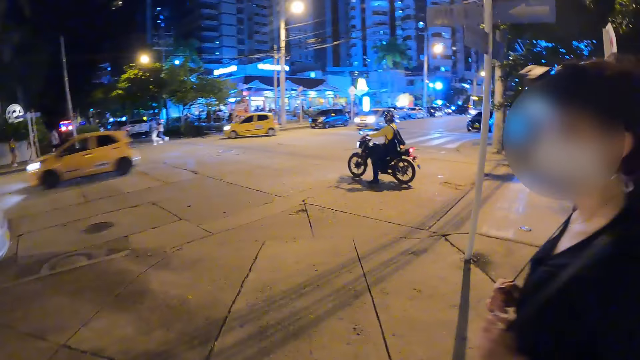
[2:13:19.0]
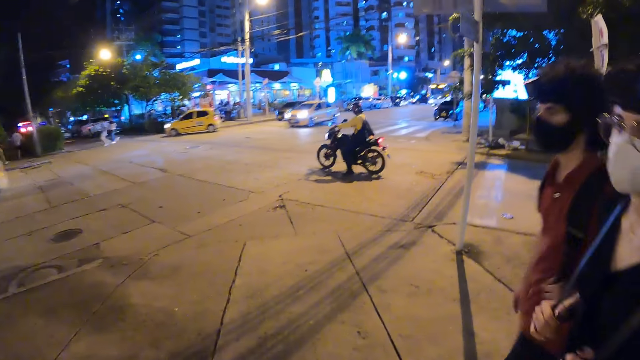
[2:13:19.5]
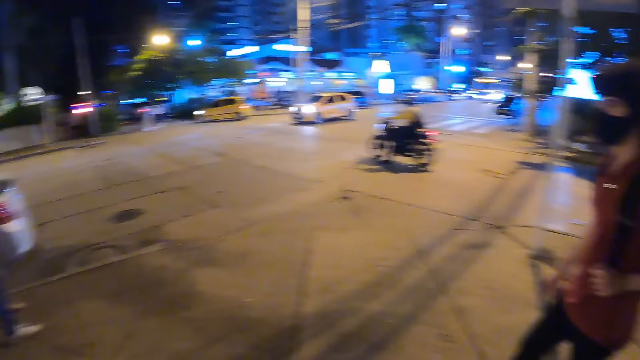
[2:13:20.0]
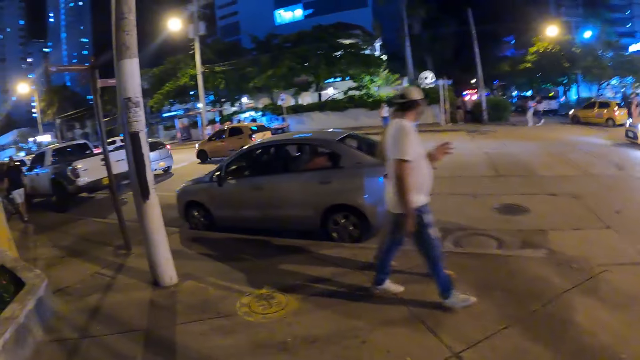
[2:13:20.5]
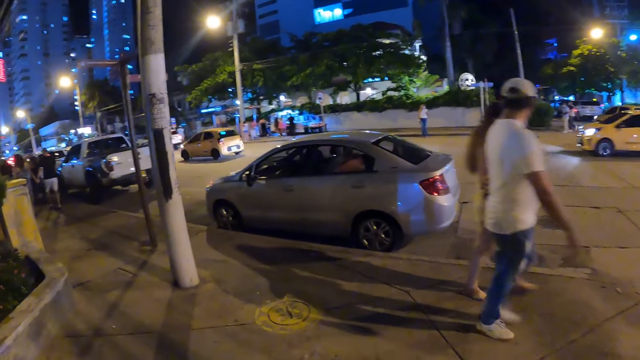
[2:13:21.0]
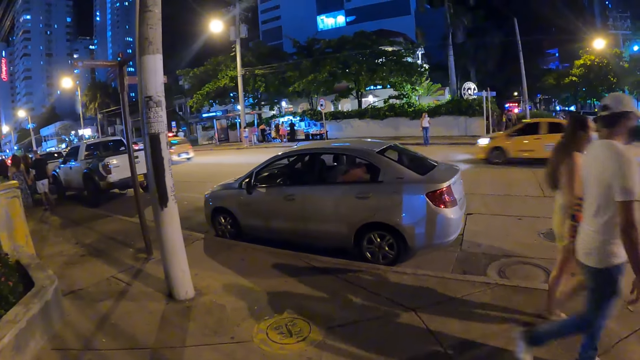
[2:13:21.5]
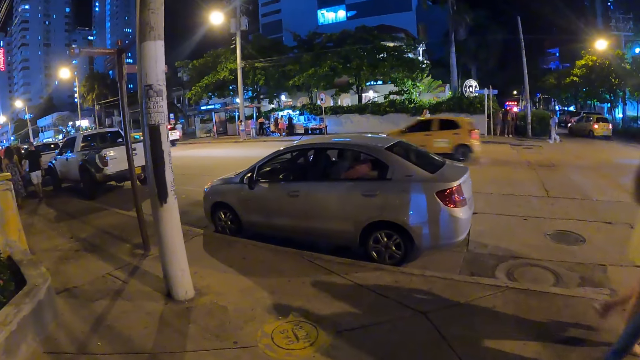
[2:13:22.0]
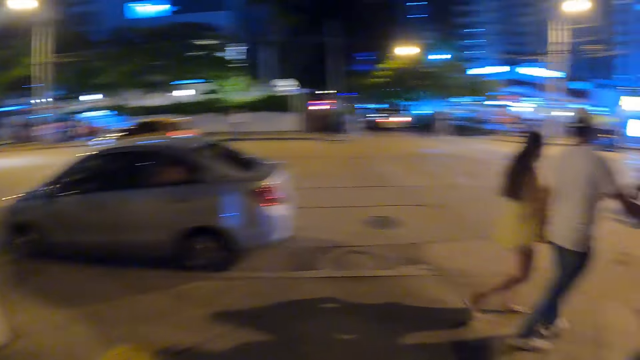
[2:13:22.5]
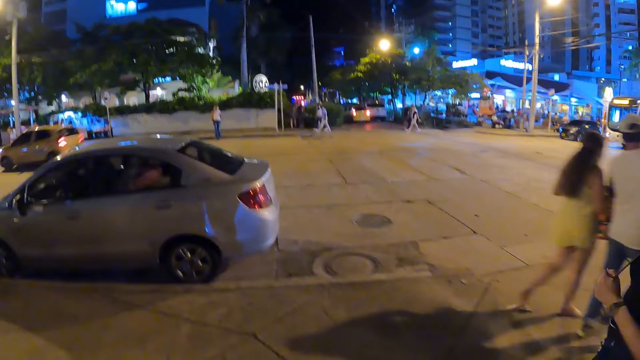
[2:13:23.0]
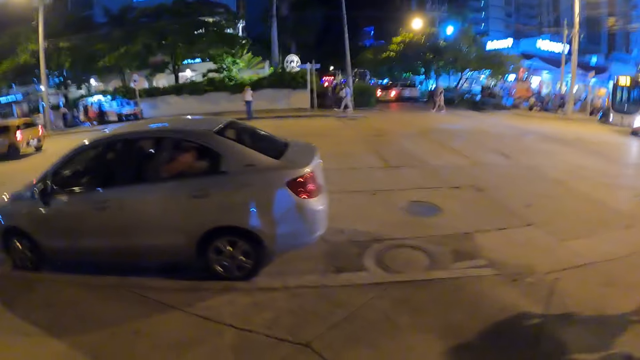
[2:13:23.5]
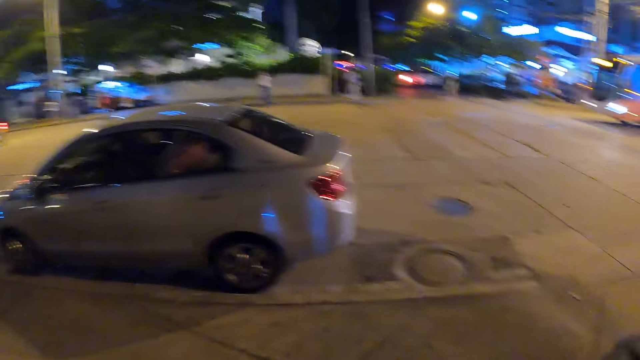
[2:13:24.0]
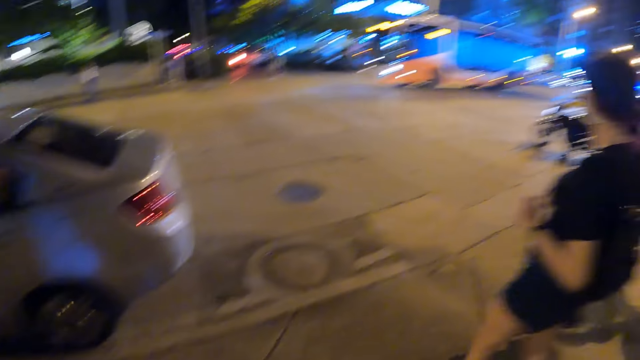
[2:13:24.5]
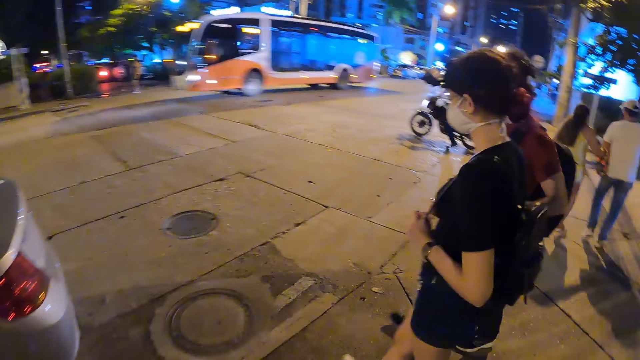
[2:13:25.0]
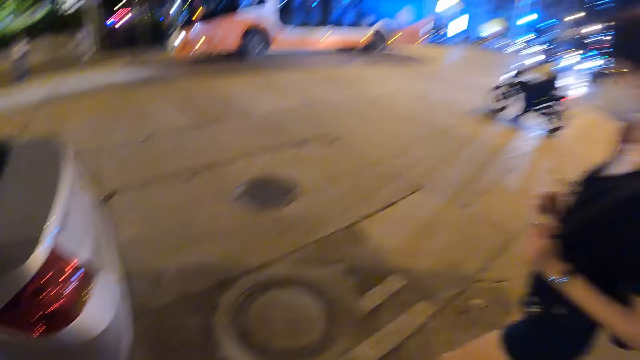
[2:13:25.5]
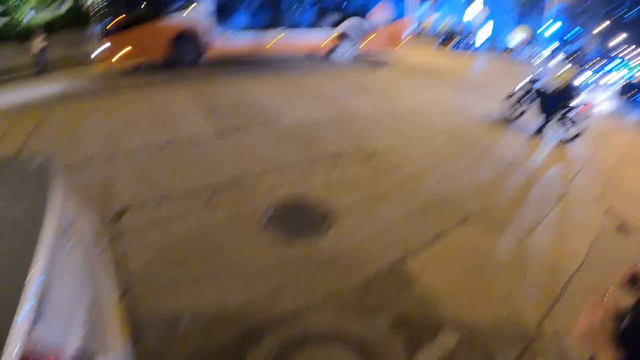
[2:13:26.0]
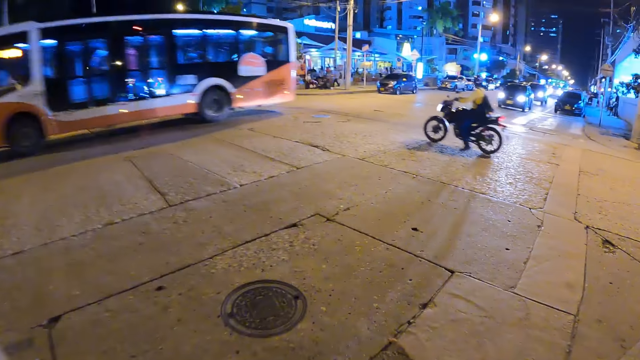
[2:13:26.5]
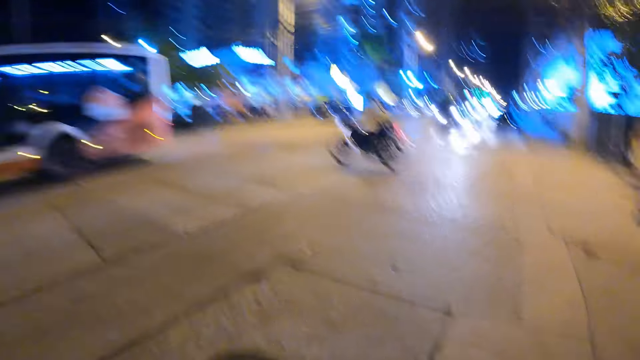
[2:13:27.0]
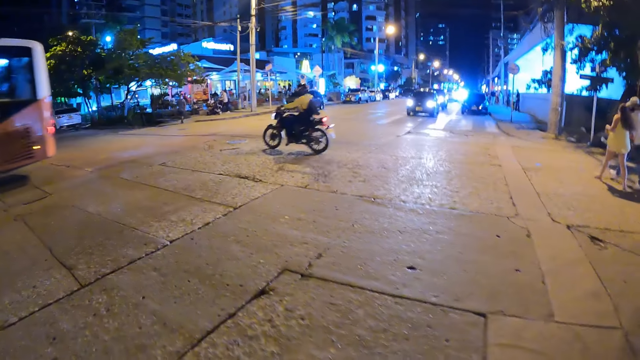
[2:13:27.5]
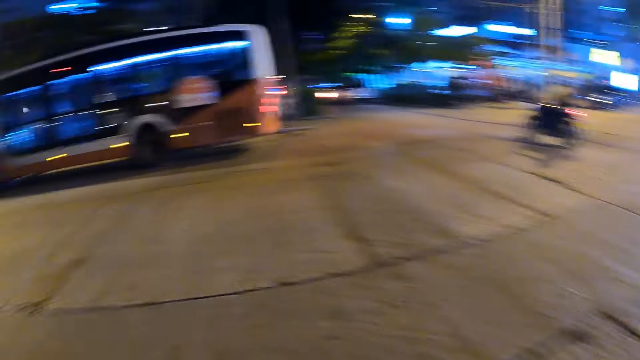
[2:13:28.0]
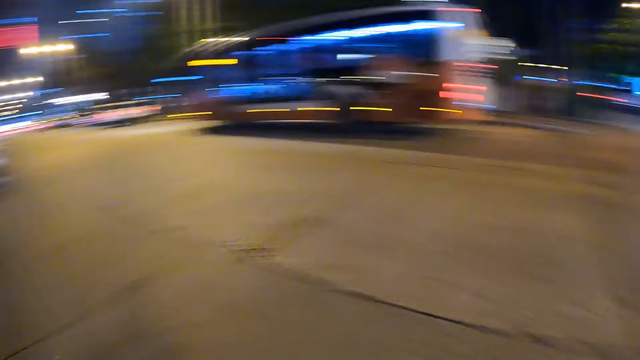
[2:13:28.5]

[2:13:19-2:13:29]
The camera wearer walks with a lady and a man. Another man walks alongside a woman past the camera wearer. The camera wearer looks at the lady and the first man. They walk with the lady and the first man.

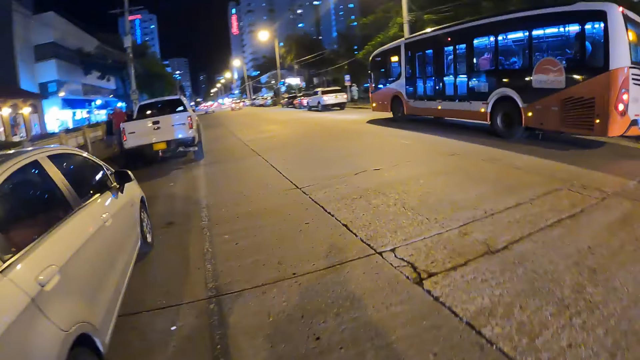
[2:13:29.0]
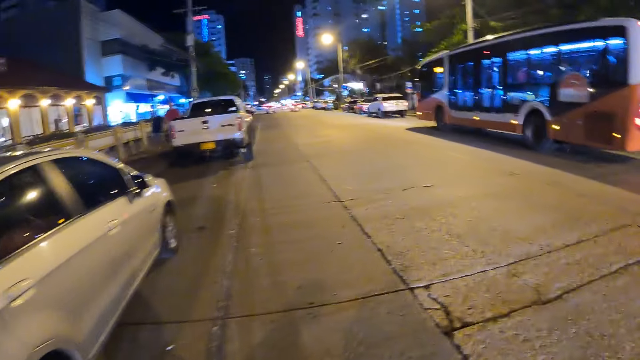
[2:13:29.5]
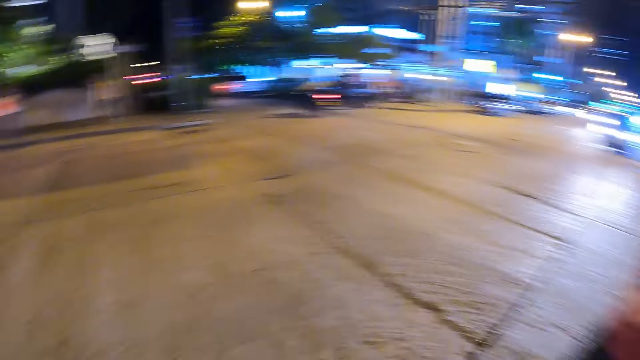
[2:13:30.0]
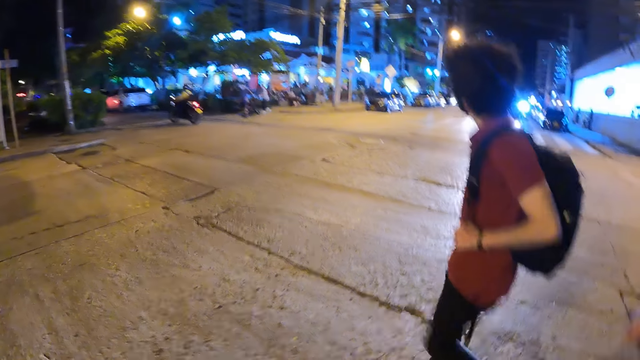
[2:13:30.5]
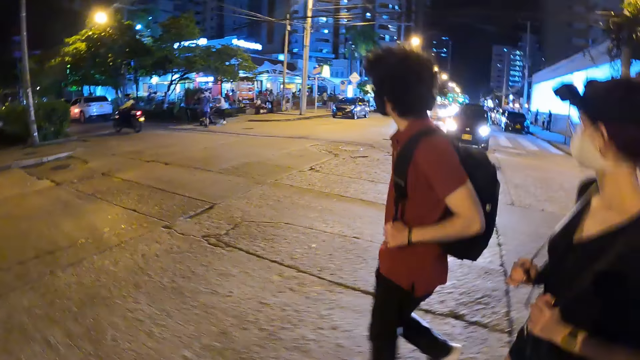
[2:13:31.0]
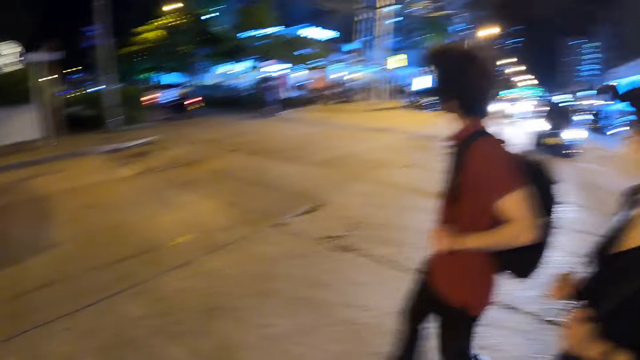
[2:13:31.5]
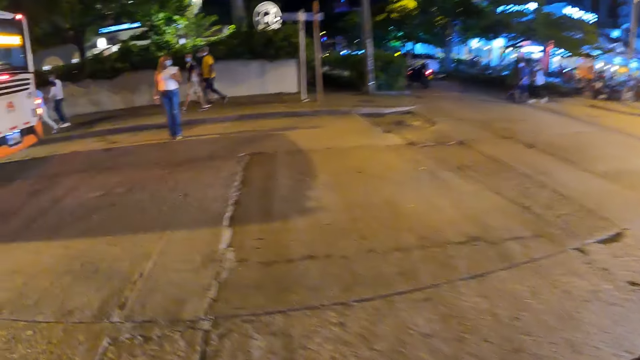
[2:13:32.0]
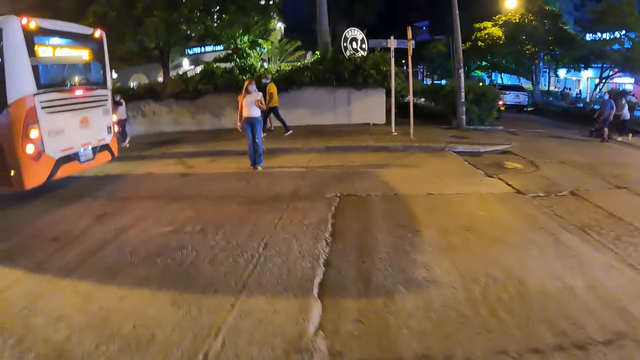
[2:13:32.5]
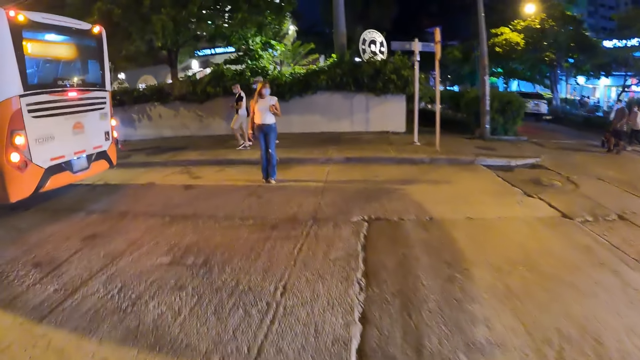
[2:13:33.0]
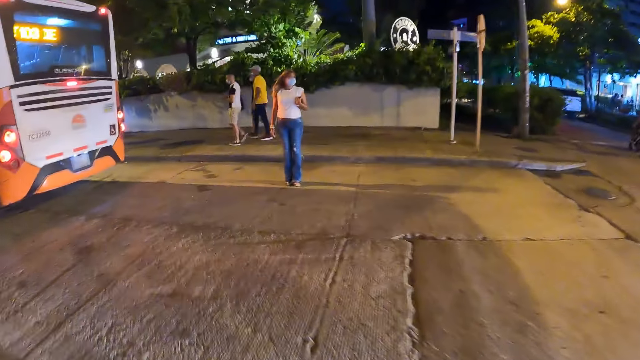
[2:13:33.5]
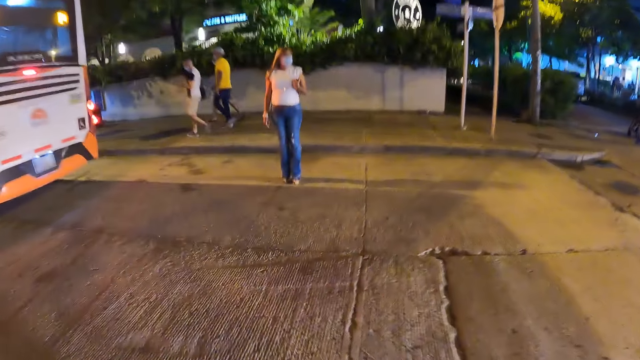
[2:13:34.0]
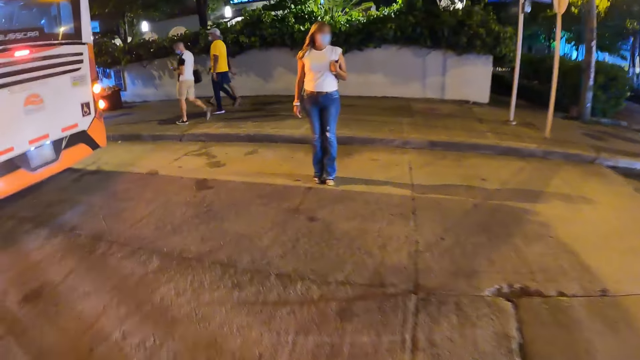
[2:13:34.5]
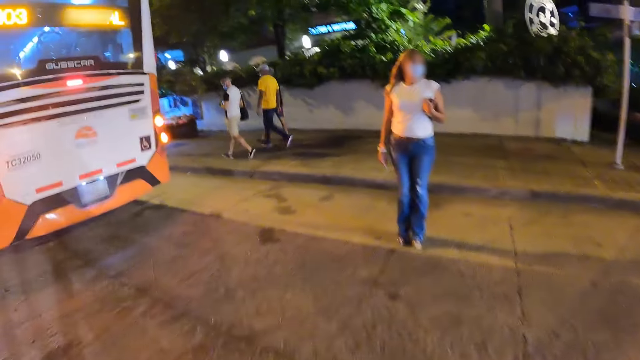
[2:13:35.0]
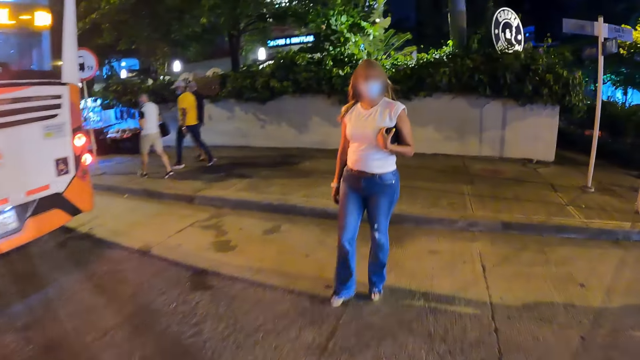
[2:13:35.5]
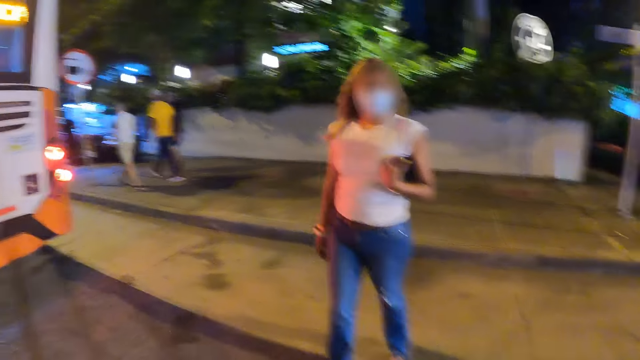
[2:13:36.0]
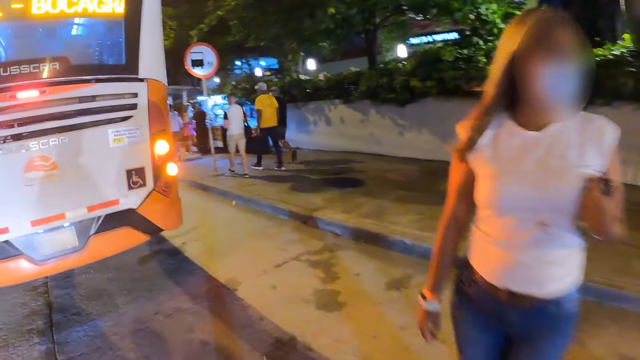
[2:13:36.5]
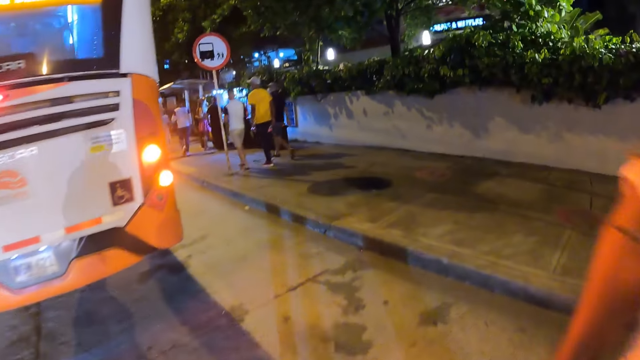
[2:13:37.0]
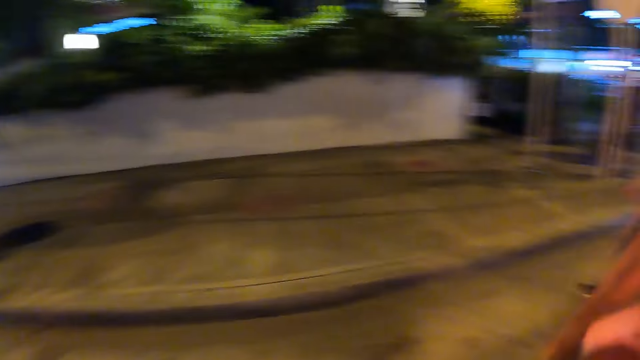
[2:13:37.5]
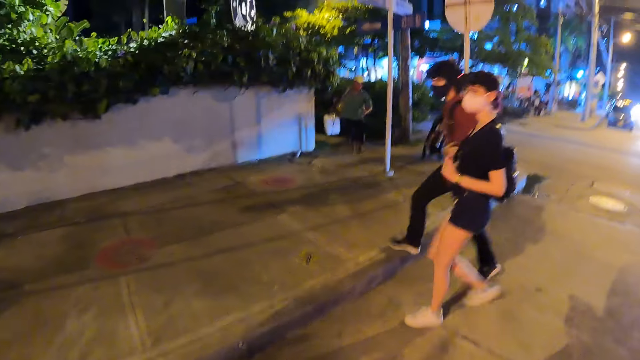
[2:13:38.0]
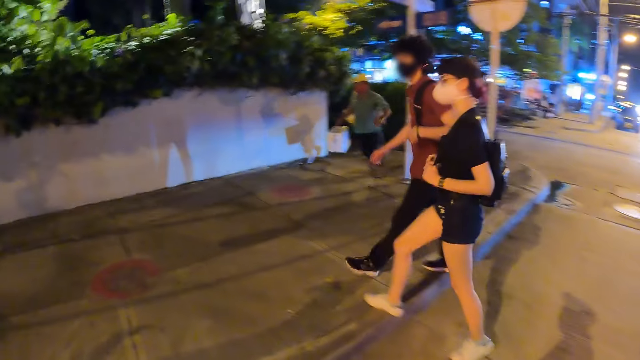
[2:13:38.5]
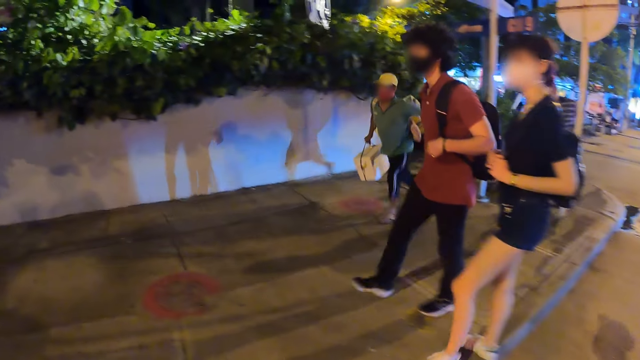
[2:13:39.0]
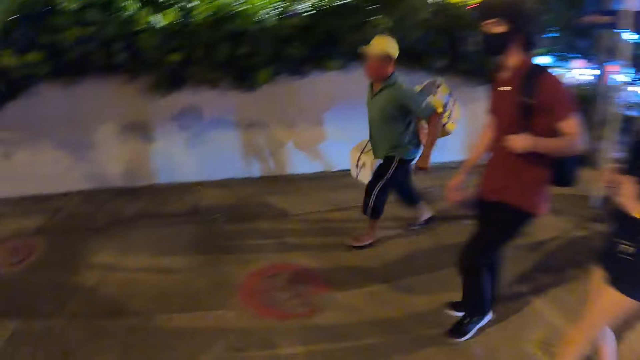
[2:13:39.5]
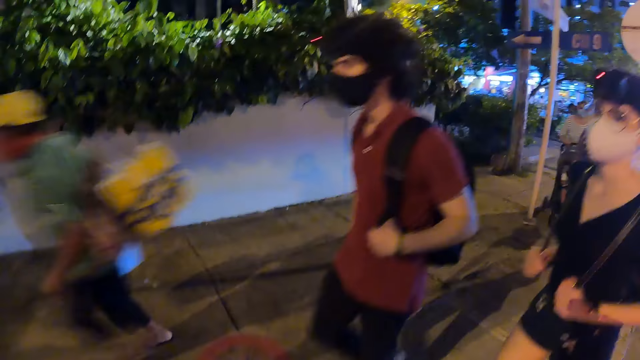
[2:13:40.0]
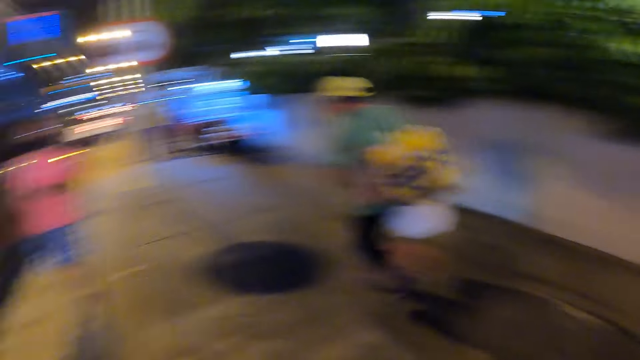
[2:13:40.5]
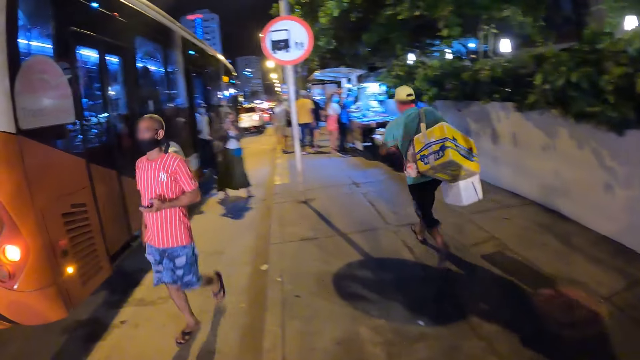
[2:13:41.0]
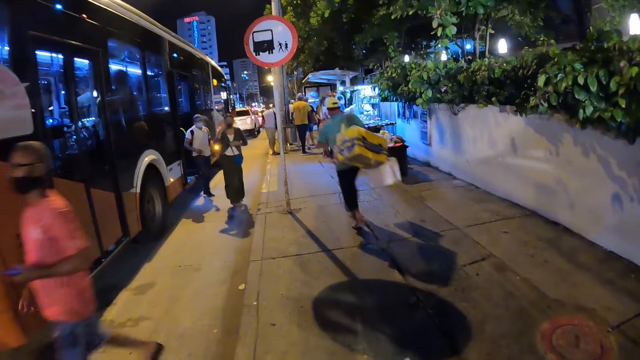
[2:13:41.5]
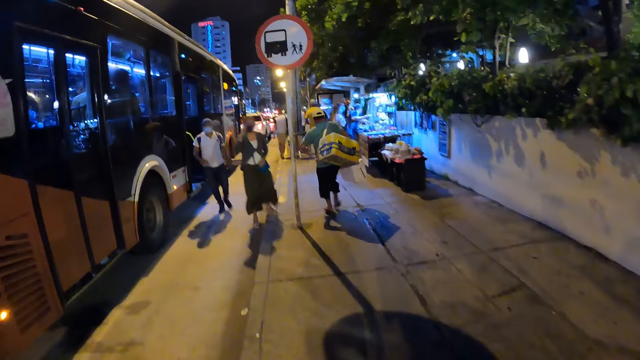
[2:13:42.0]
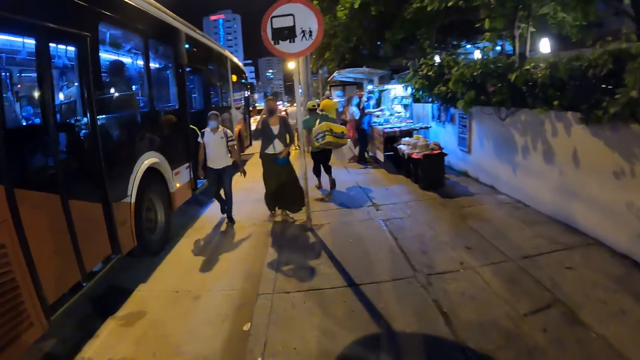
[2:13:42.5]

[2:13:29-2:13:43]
The camera wearer crosses a road. They look at a man and a lady. They walk with the lady and the man. They walk toward a woman. They look at the man and the lady. Another man runs past the camera wearer. The camera wearer walks with the lady and the first man.
